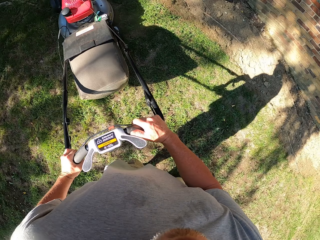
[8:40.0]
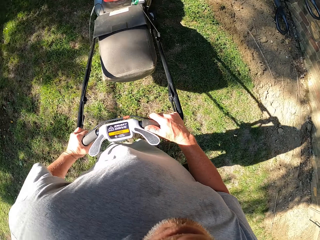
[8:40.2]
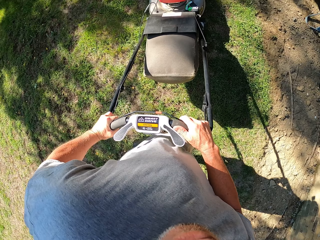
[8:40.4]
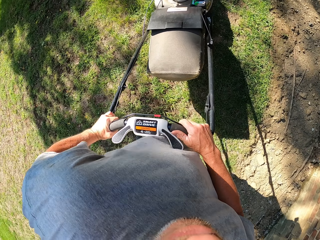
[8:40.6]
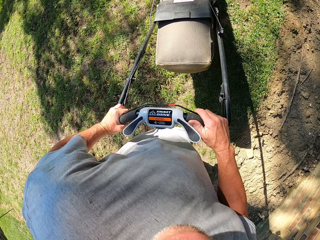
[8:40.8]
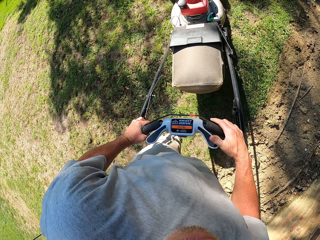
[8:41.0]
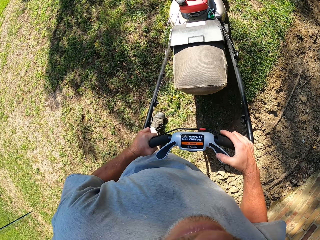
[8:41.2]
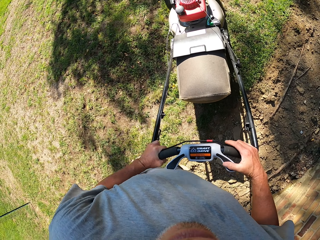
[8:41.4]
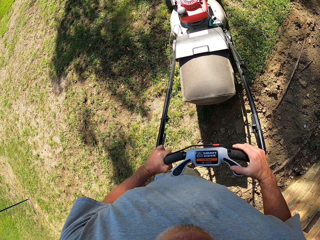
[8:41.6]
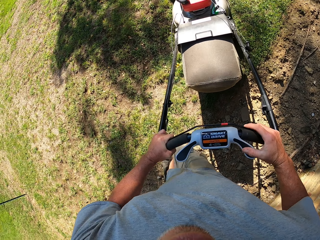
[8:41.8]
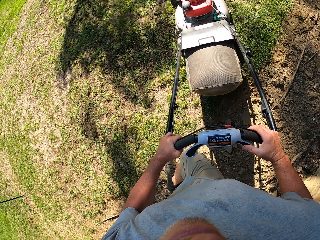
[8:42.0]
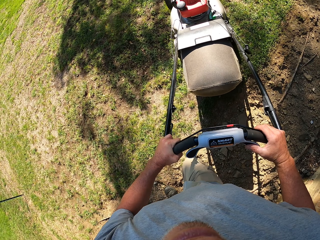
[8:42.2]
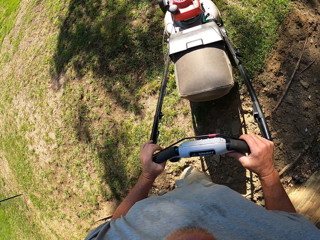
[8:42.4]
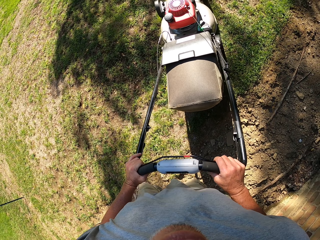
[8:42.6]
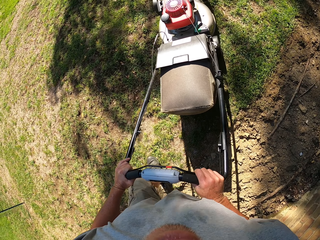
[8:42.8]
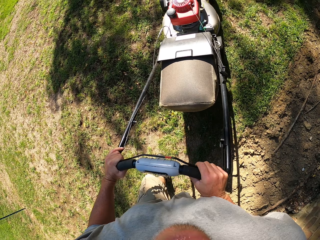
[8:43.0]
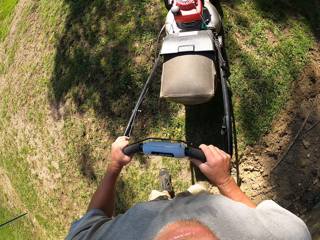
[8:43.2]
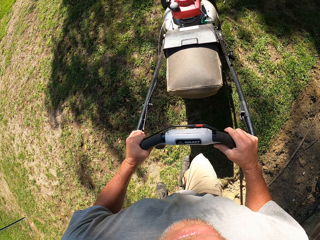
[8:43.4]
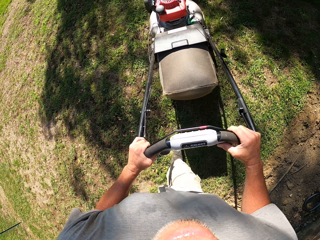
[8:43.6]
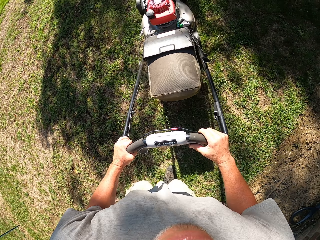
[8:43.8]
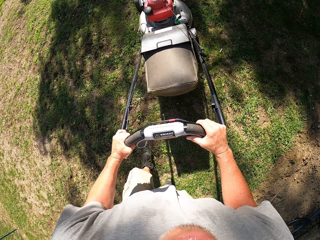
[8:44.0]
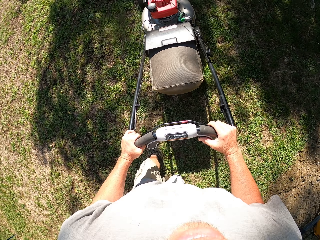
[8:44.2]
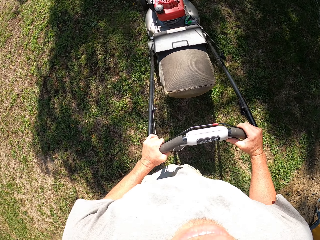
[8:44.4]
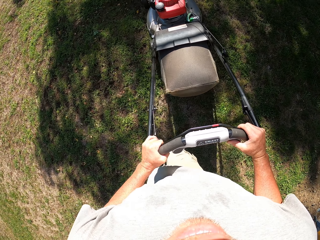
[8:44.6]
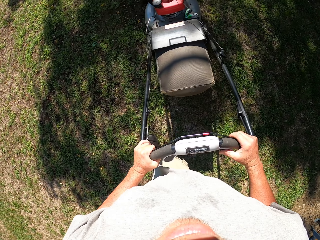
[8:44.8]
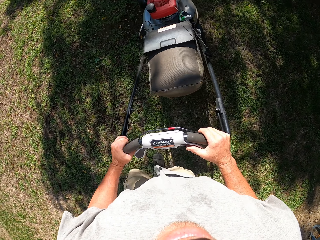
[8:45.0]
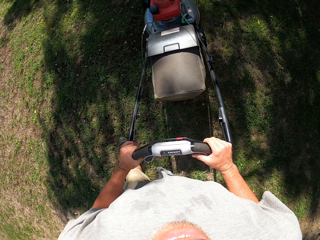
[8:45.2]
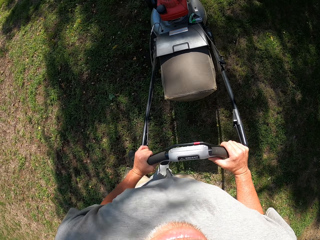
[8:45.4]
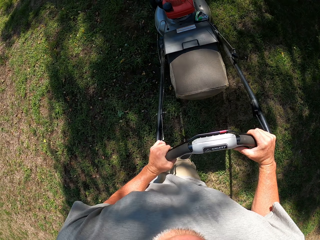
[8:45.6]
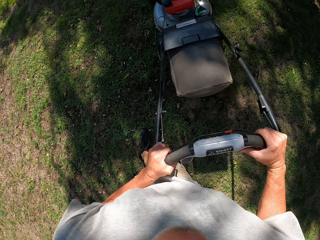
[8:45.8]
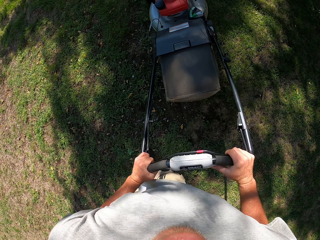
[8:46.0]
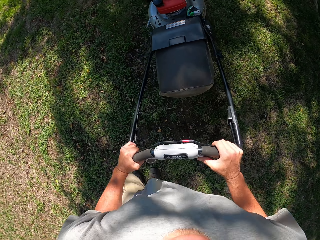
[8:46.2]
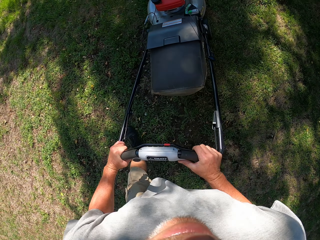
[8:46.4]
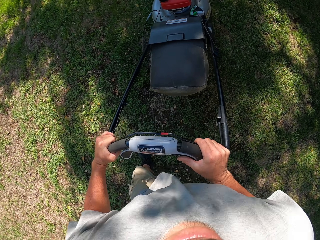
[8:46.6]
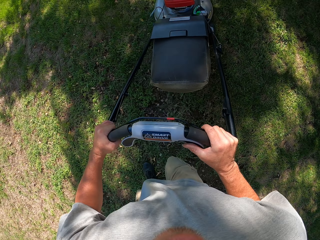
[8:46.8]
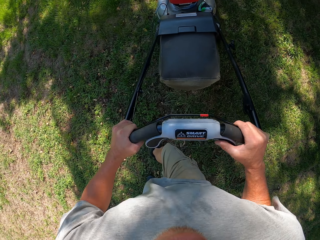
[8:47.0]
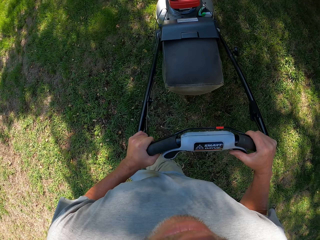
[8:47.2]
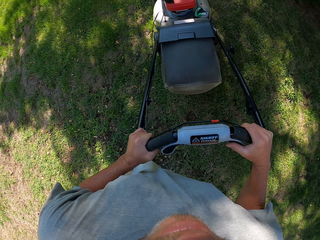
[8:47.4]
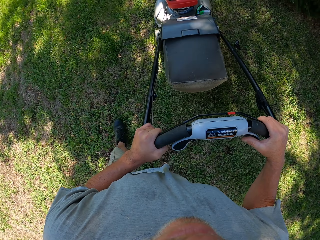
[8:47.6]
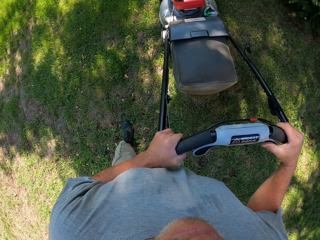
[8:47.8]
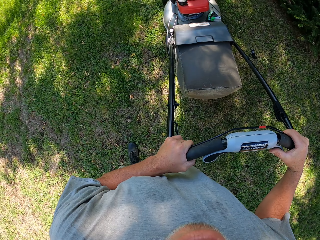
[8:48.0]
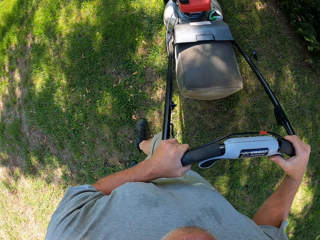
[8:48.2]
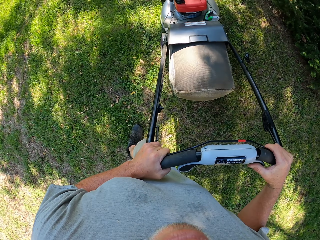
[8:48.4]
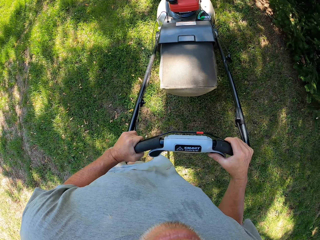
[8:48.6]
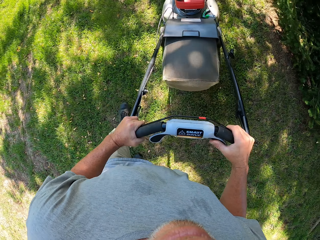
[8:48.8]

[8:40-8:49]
The camera wearer turns the lawn mower right. They push the lawn mower forward.

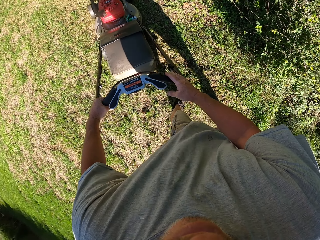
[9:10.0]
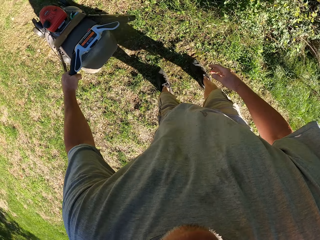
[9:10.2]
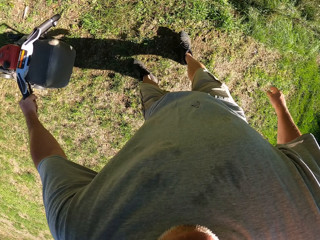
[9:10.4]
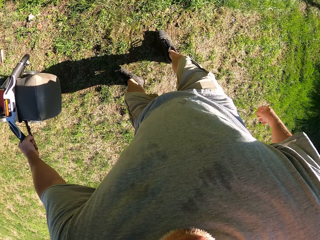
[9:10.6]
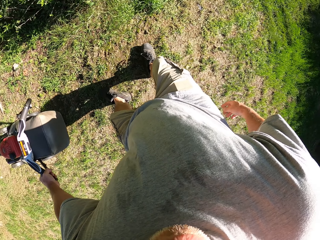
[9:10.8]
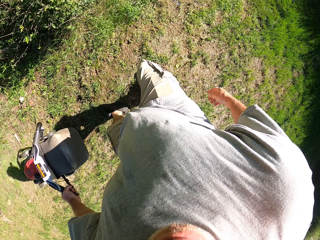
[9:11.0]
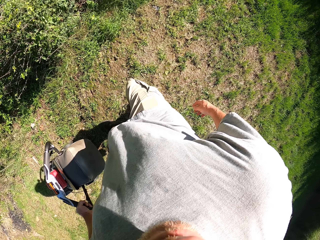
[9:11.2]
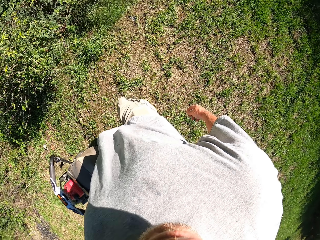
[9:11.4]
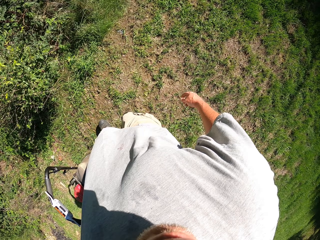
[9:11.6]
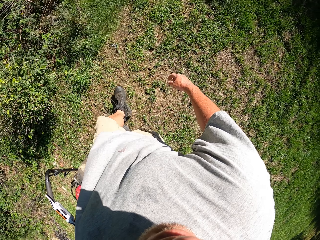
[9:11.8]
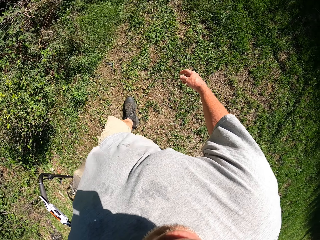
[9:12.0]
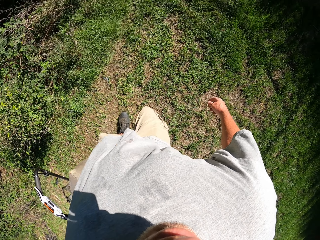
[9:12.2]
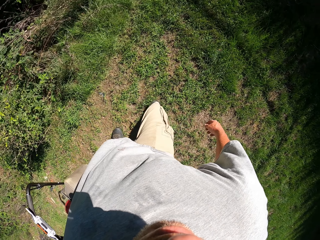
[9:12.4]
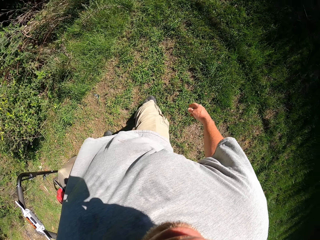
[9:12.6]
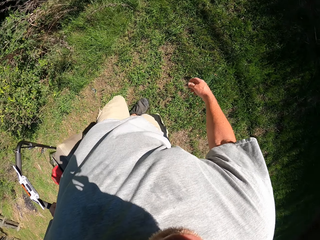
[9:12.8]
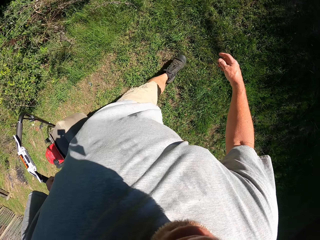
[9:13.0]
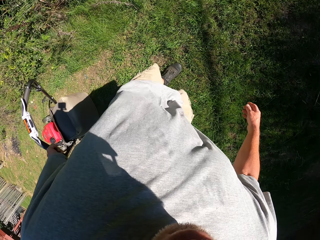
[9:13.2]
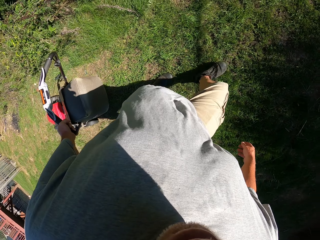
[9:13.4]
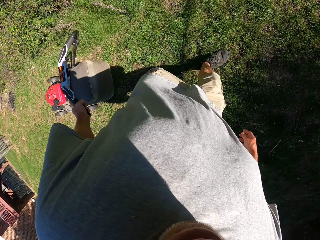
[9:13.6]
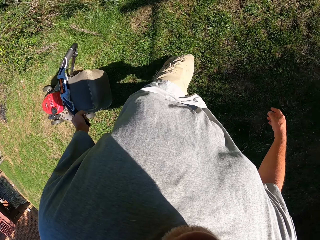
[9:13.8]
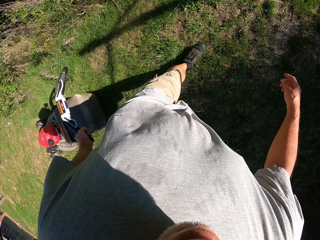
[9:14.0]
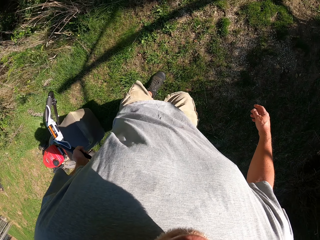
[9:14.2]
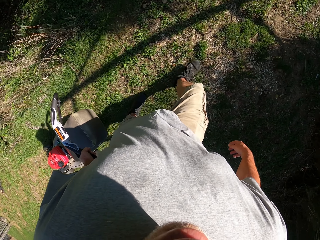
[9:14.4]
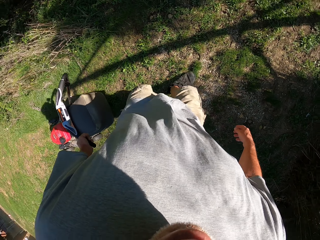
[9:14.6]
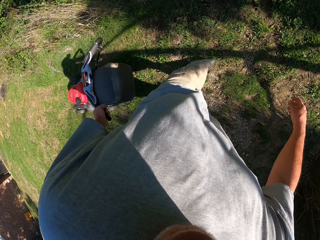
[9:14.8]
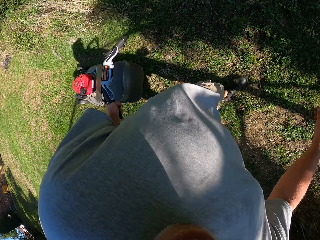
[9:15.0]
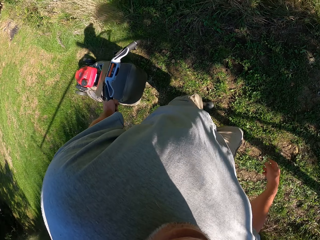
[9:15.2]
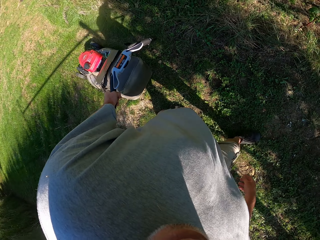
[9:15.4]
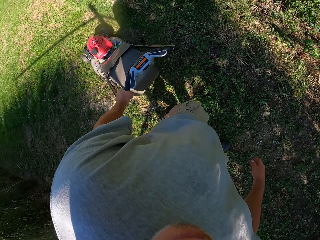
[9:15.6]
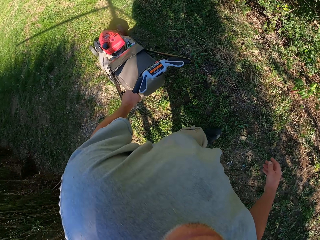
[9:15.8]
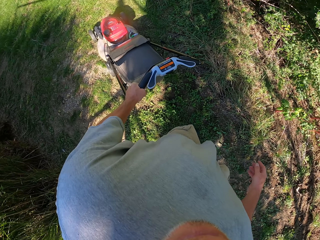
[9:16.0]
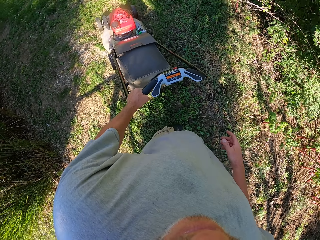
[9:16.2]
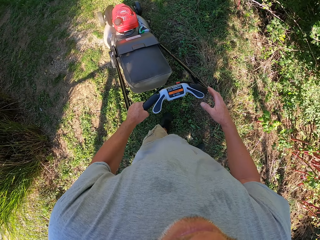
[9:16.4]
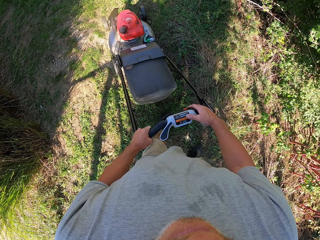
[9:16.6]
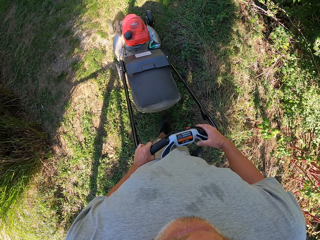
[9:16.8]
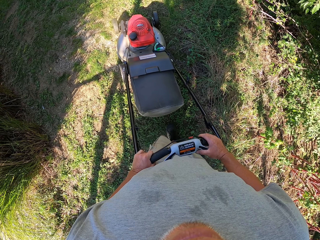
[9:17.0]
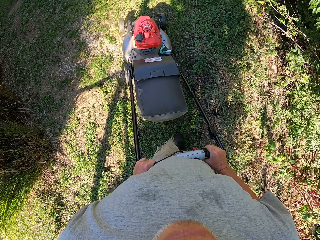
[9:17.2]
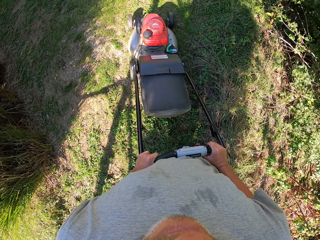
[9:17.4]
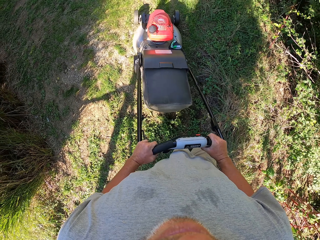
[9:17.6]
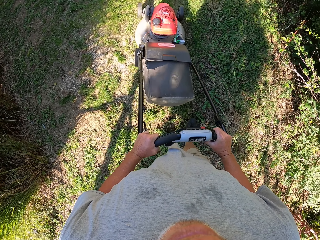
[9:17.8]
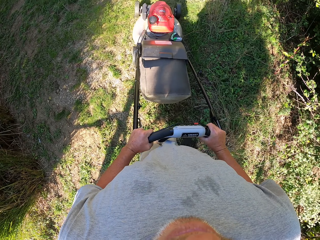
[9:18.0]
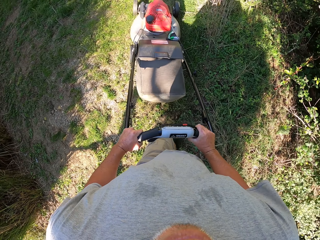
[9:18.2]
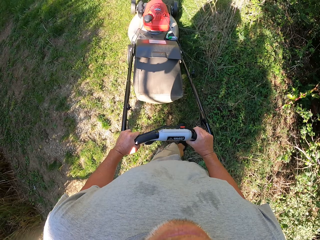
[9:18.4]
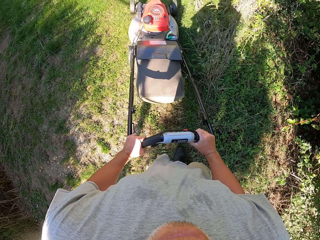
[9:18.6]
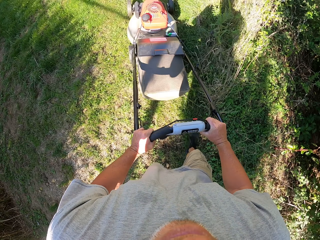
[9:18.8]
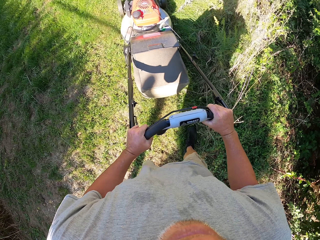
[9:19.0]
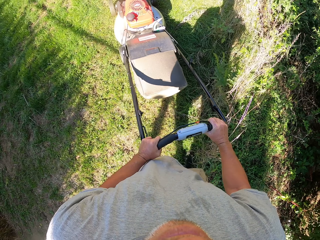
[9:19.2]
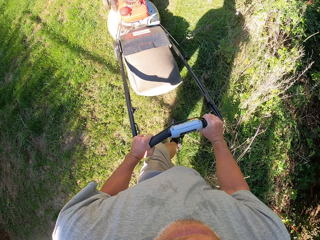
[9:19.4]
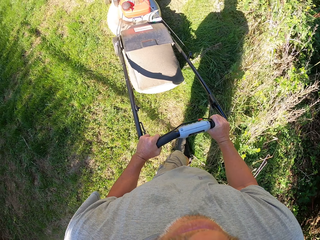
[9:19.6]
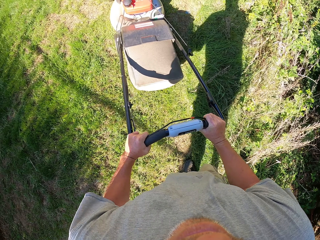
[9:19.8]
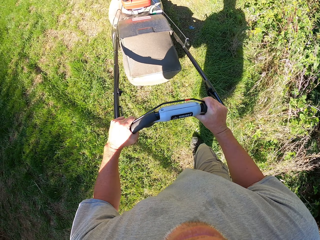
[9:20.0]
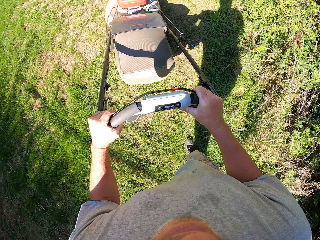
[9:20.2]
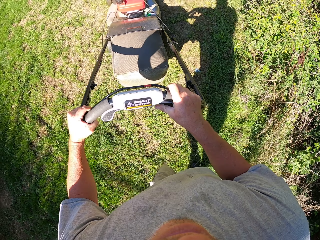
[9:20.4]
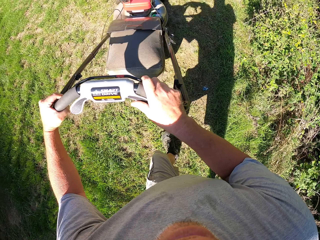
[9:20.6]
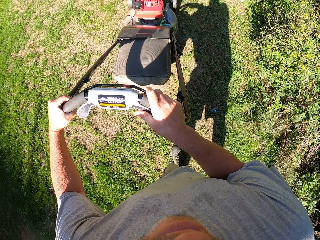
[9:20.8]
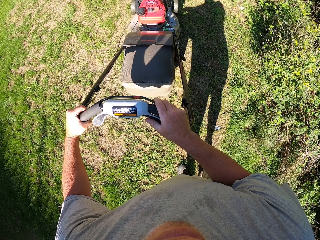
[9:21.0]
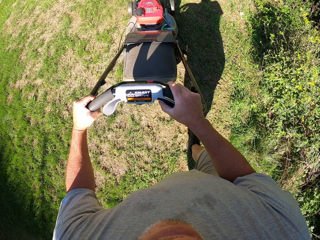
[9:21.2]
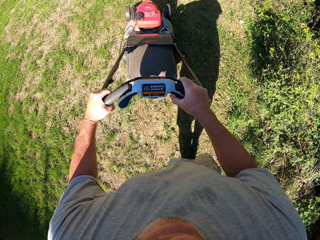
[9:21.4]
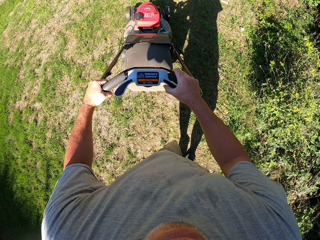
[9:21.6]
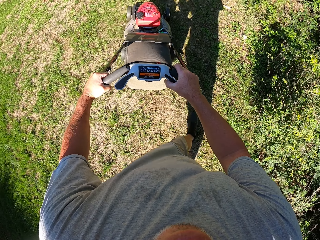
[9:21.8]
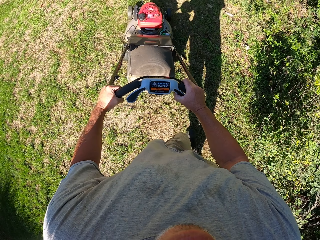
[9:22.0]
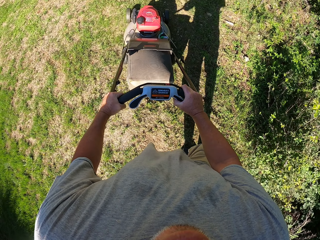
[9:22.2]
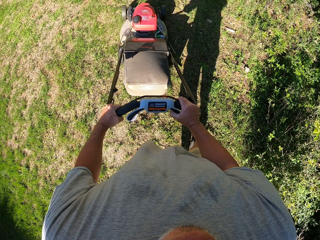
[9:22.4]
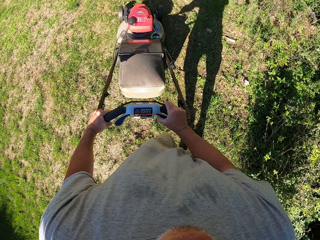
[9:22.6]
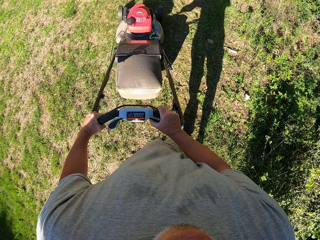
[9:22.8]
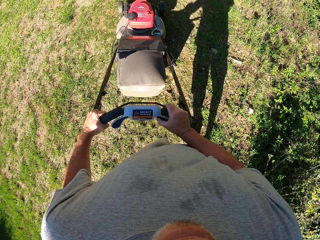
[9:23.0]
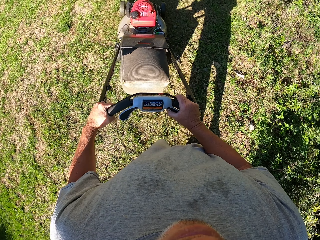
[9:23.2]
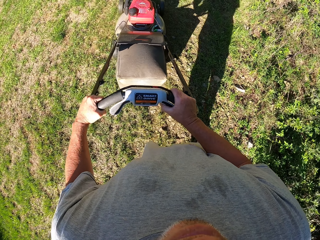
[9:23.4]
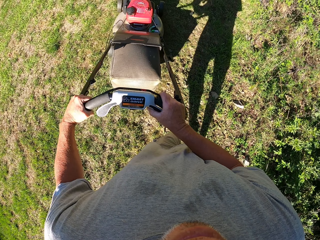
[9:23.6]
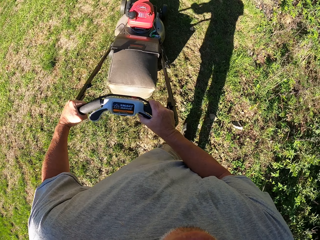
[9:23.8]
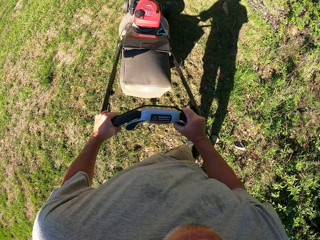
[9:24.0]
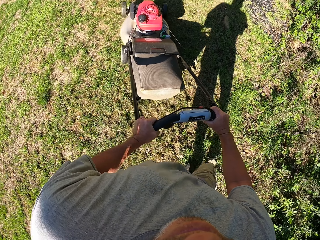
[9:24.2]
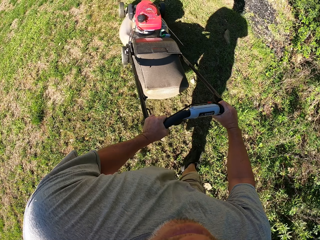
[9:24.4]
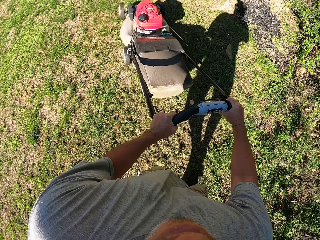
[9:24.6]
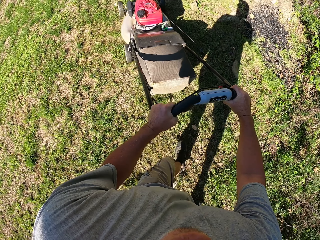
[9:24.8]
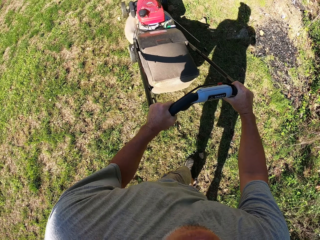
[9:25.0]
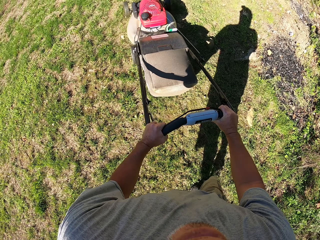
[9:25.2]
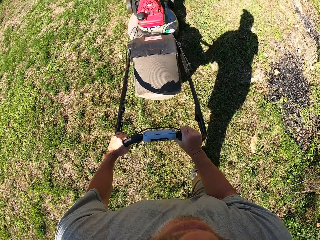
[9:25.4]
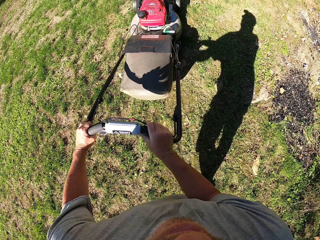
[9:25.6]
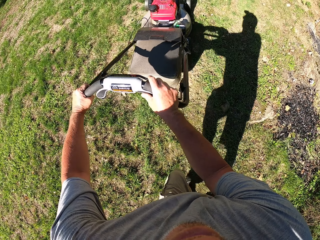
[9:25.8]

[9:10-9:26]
The camera wearer pulls the lawn mower backwards. They push the lawn mower forward.
